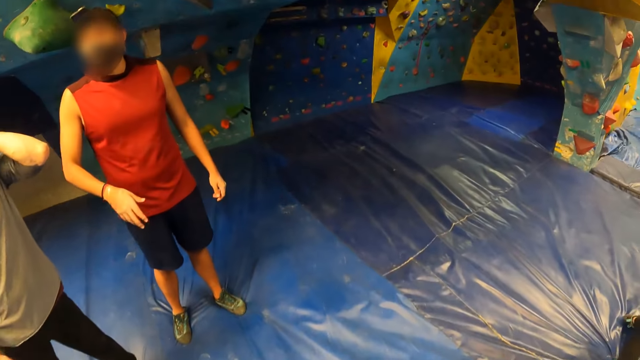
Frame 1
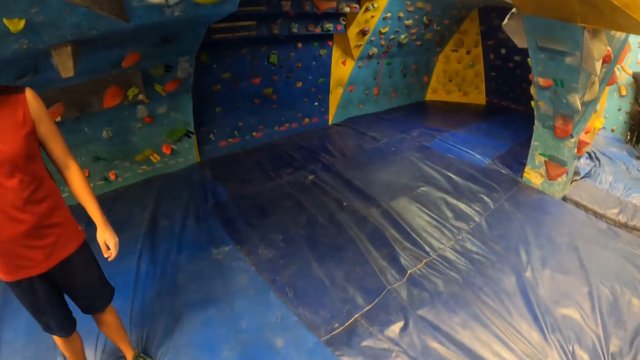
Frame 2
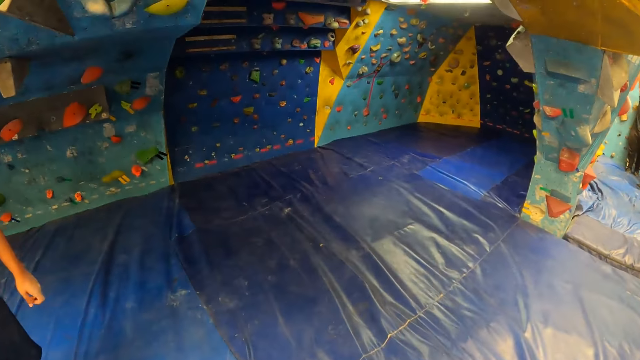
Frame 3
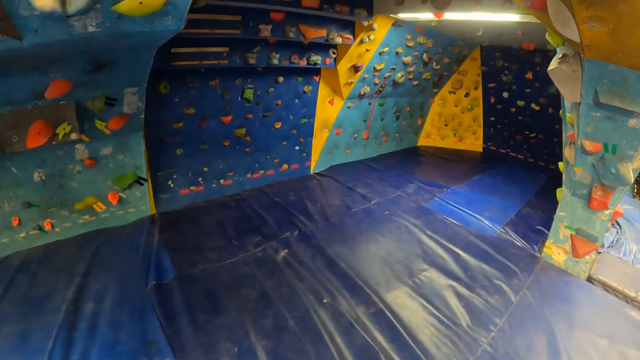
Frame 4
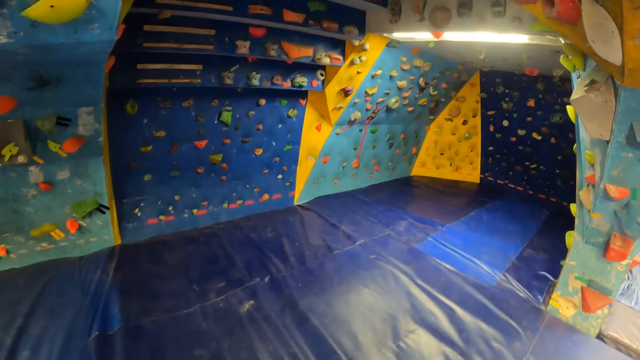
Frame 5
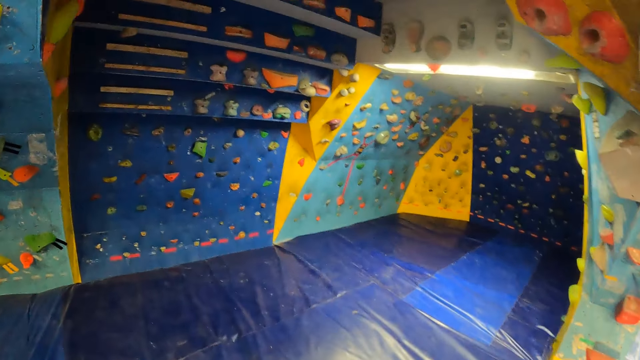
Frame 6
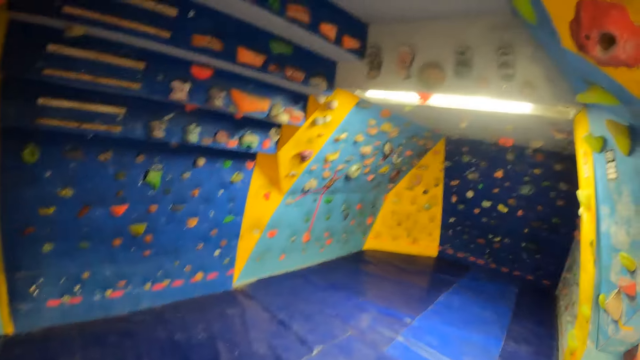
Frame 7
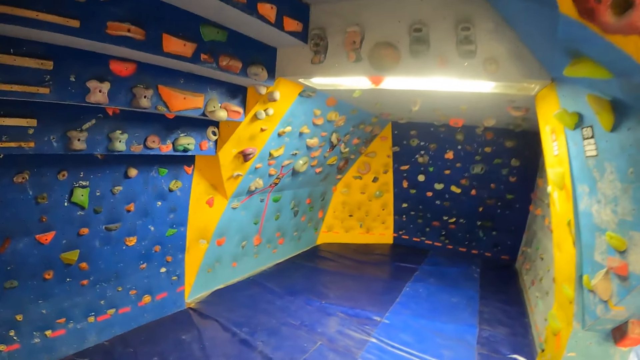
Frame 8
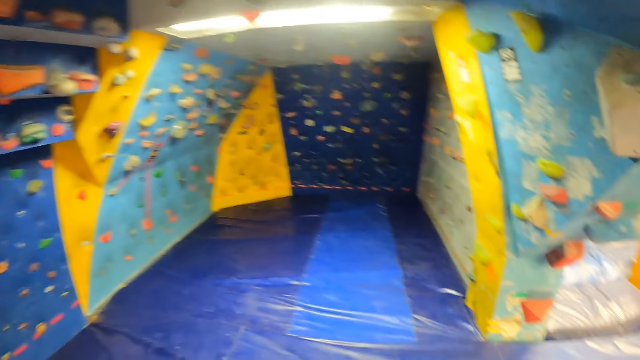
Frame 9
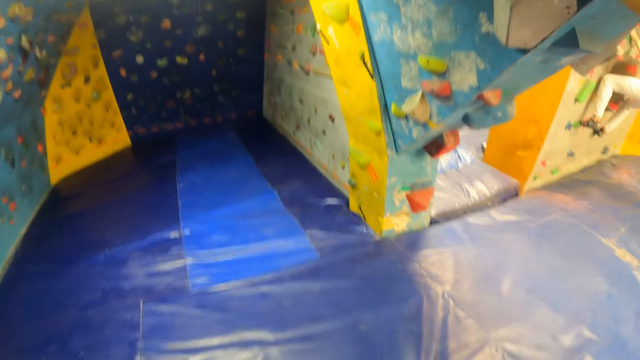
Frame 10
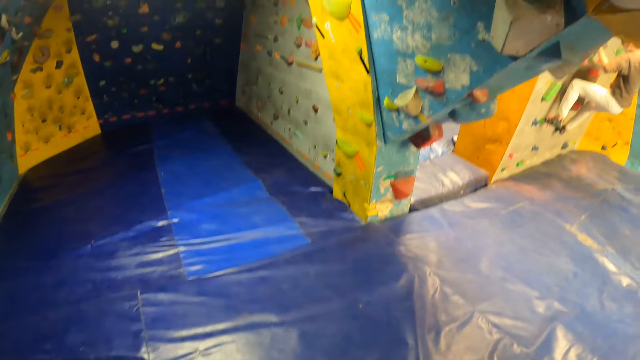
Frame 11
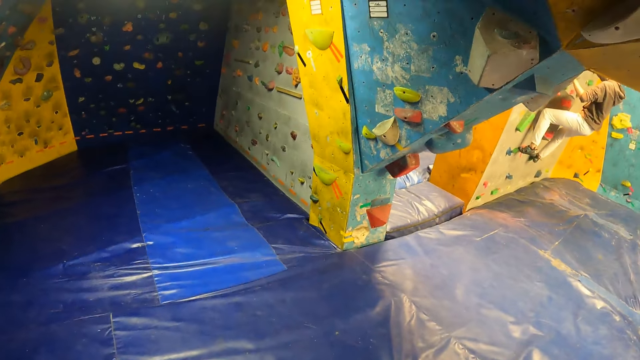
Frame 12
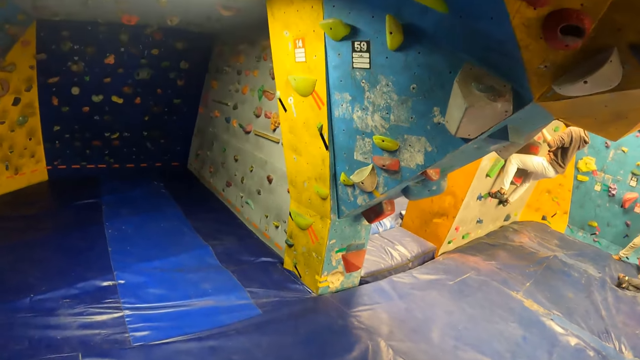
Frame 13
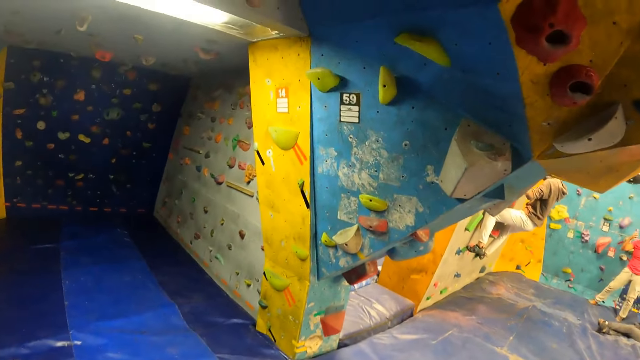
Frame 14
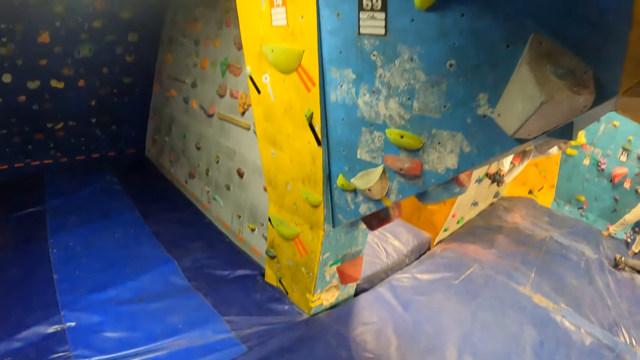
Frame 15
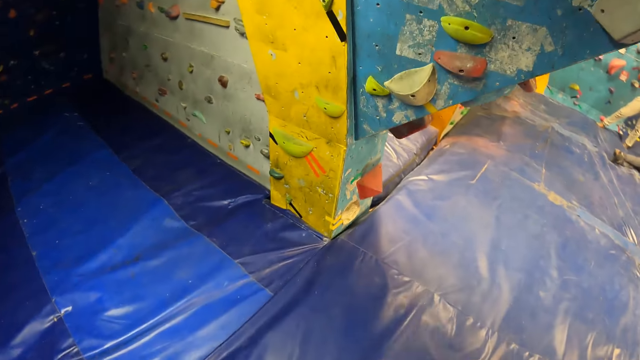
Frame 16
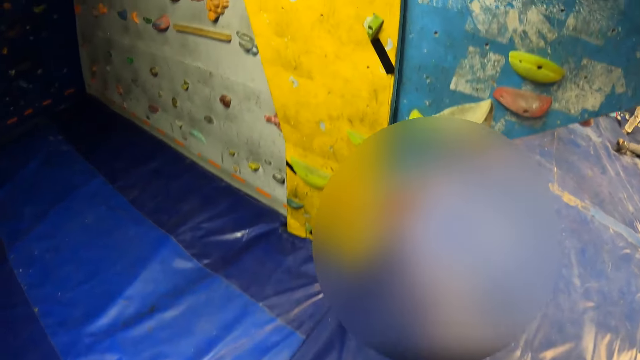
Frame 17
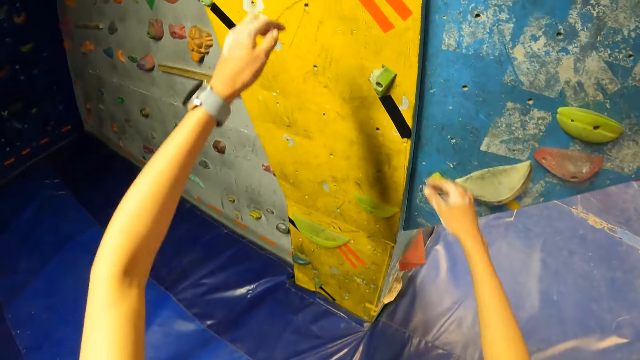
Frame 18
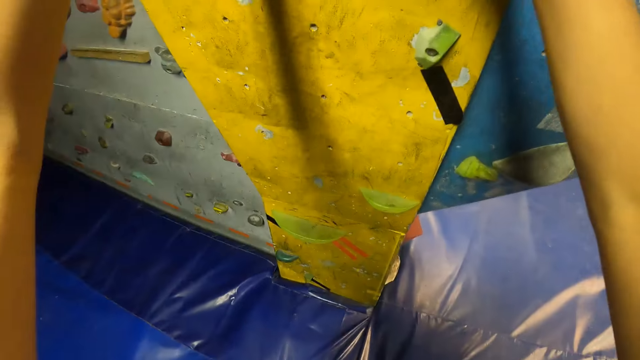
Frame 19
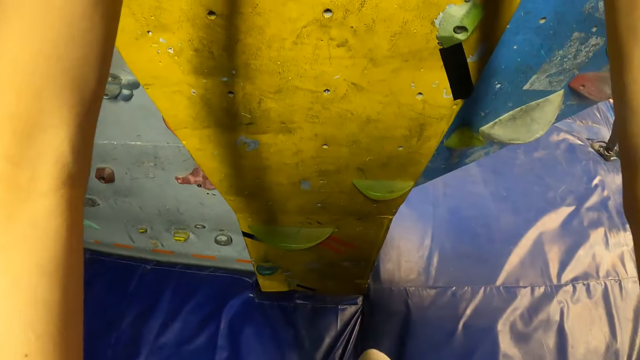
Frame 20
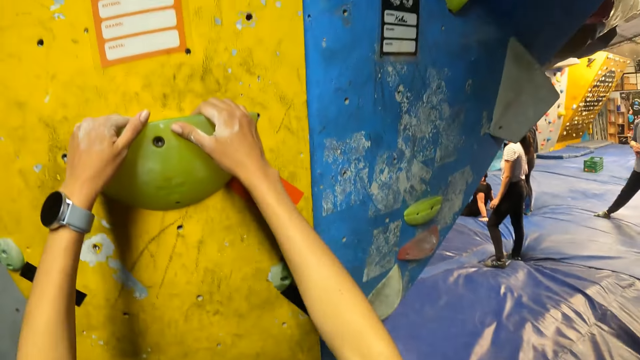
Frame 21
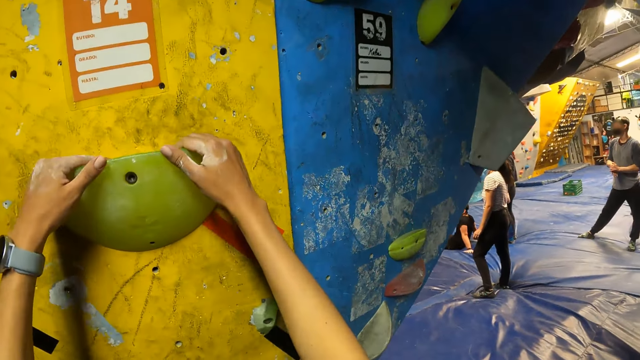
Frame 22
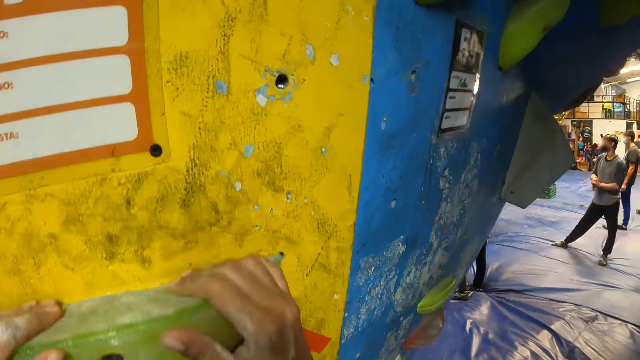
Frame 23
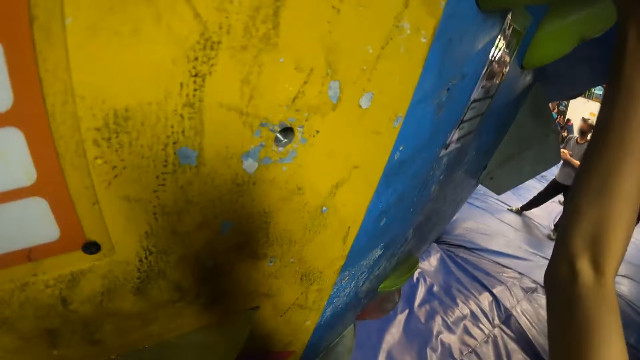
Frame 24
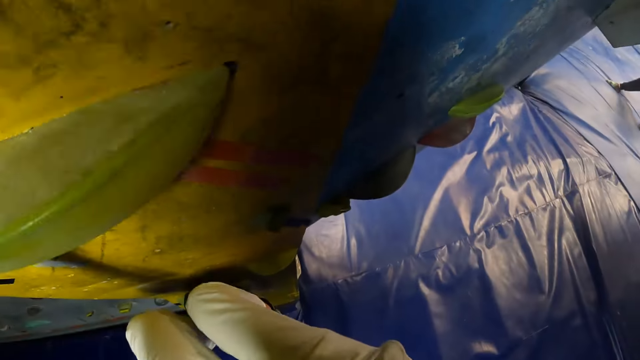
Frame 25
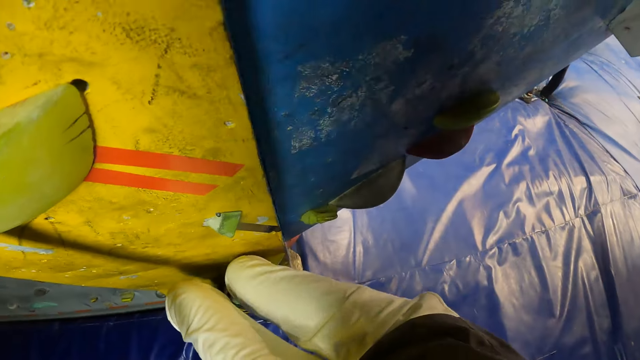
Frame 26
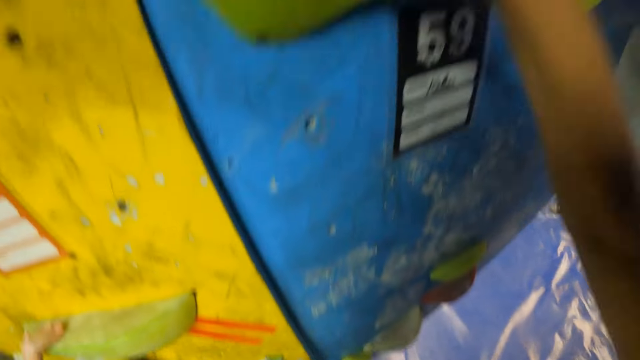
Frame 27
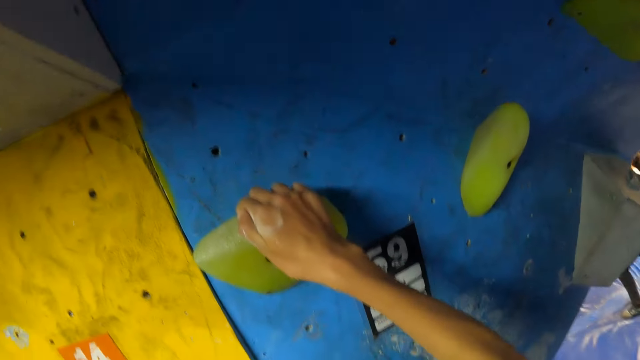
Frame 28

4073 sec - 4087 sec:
A man climbs the bouldering wall with his hands and feet. The camera wearer climbs the bouldering wall with his hands and feet. He holds onto the wall grip.

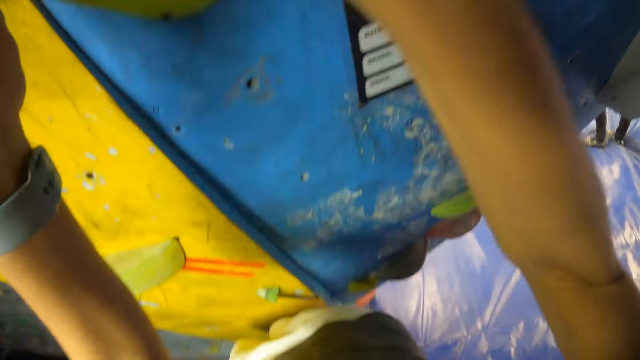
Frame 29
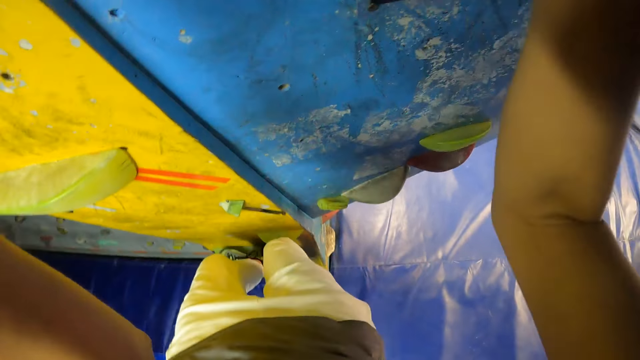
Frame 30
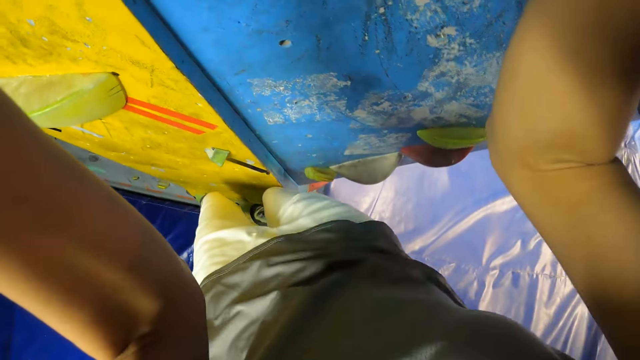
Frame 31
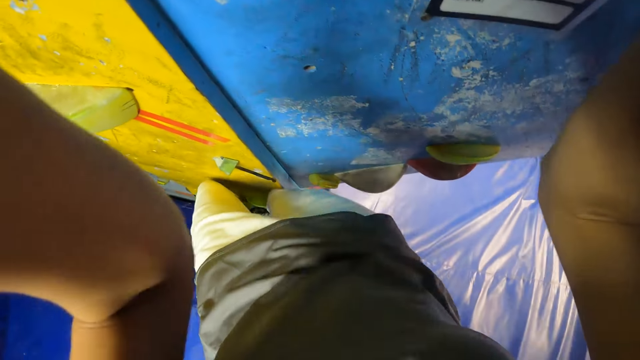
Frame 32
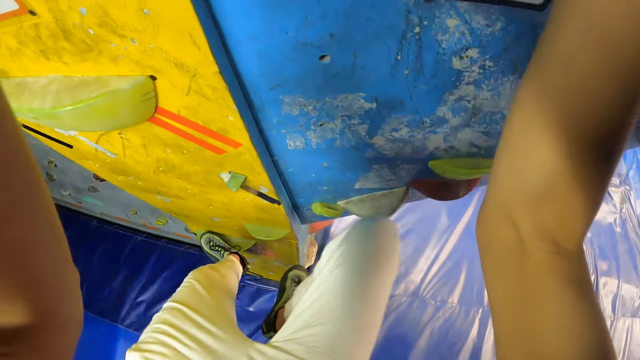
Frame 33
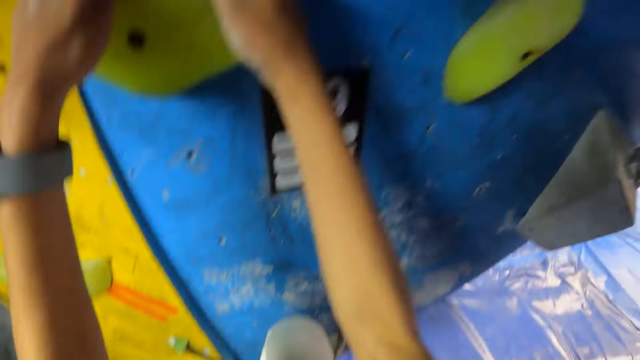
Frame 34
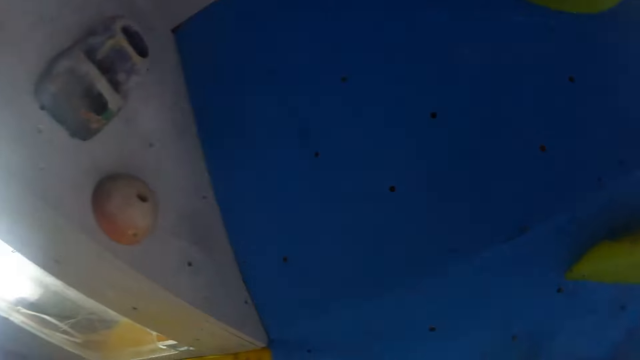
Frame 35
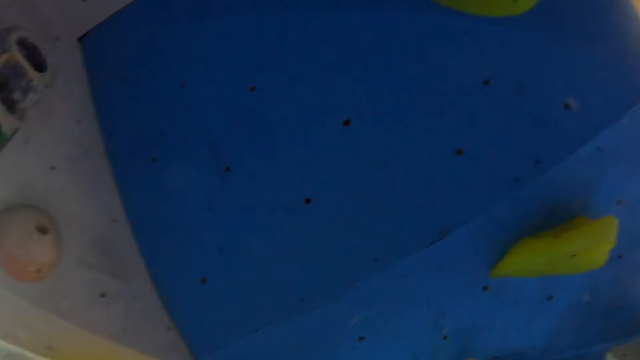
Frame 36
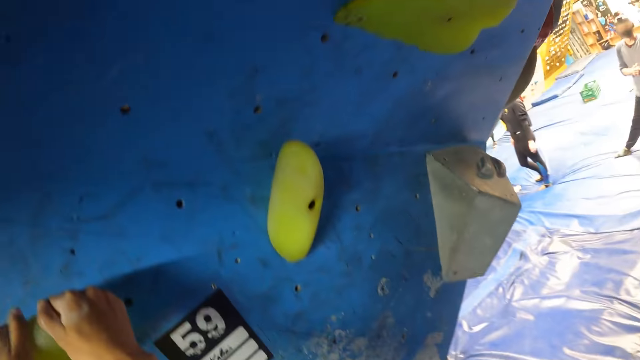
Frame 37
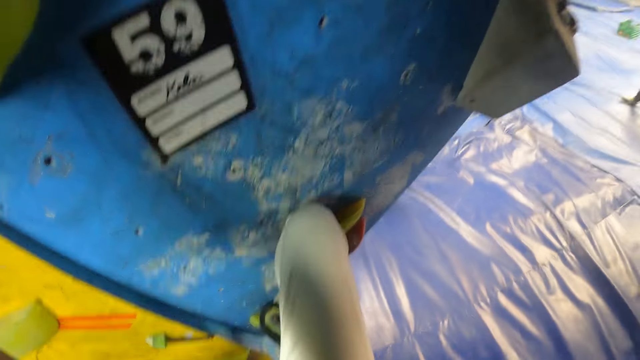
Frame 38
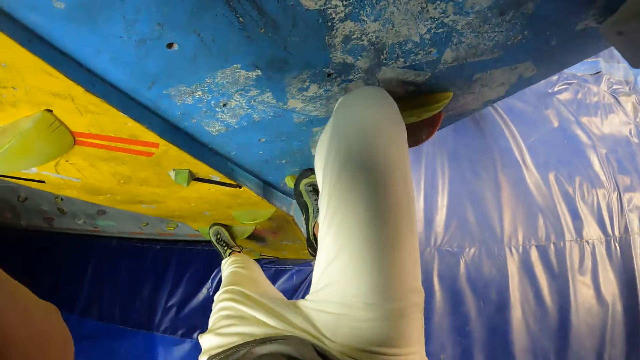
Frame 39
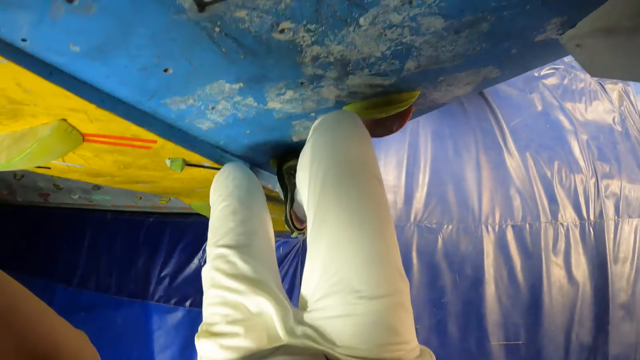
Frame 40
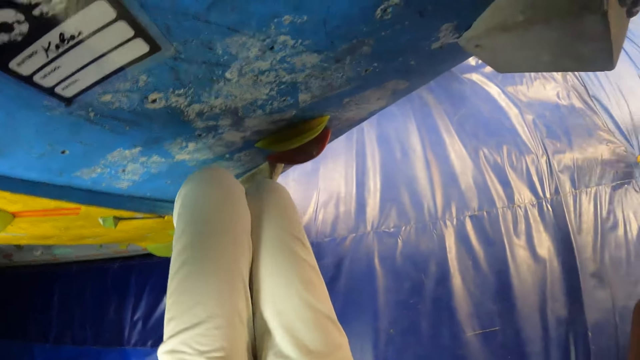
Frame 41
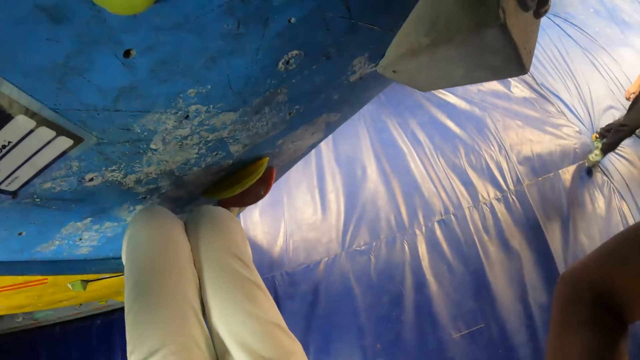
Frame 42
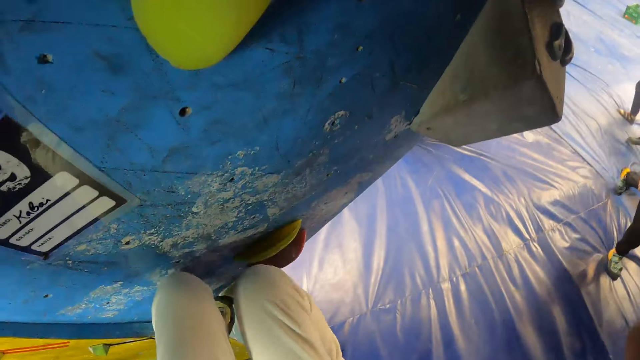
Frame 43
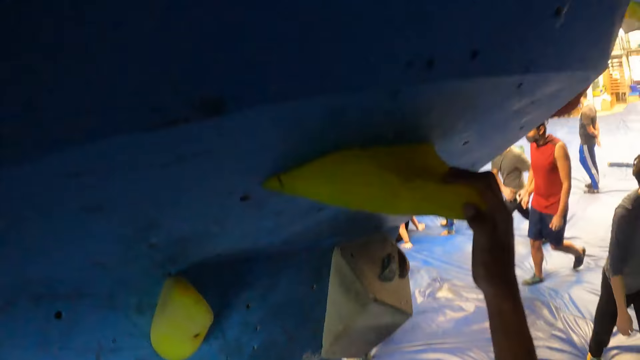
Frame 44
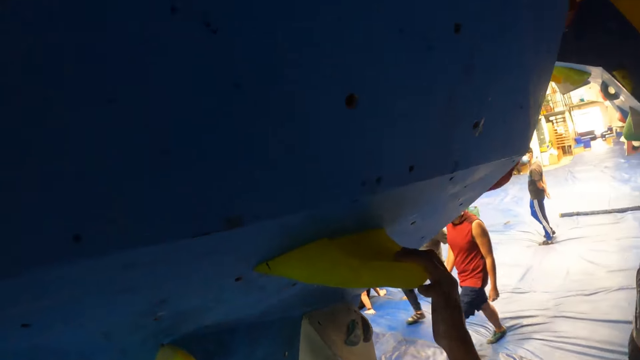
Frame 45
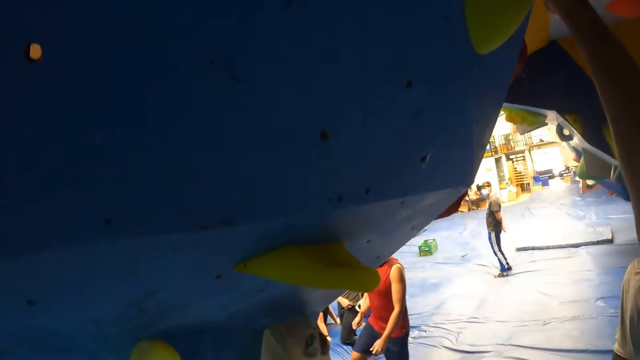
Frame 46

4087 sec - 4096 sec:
The camera wearer climbs on the wall.
